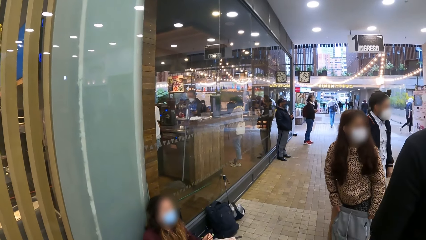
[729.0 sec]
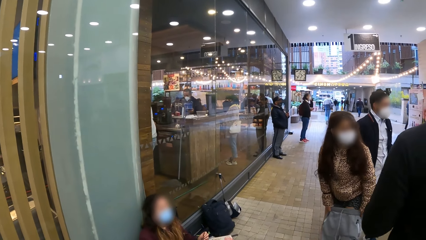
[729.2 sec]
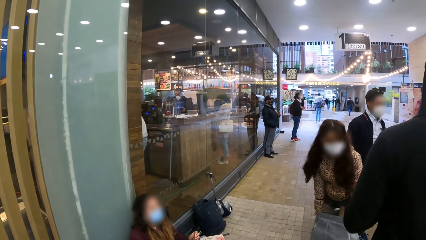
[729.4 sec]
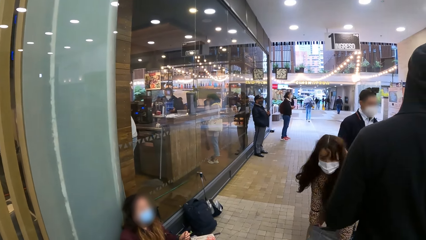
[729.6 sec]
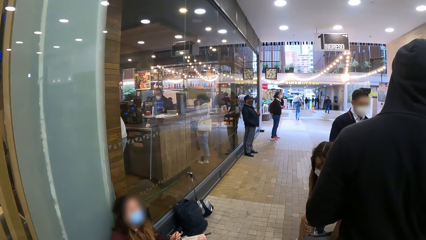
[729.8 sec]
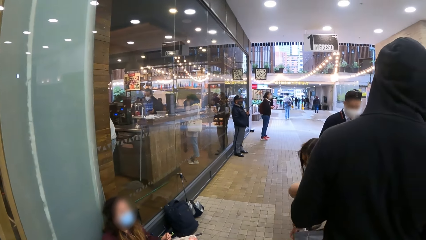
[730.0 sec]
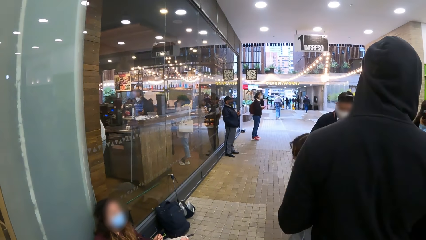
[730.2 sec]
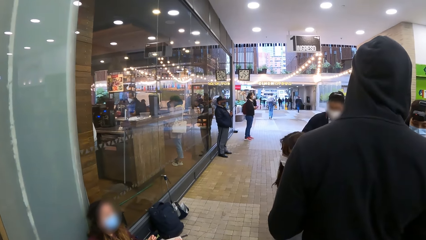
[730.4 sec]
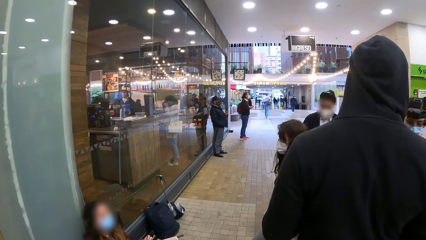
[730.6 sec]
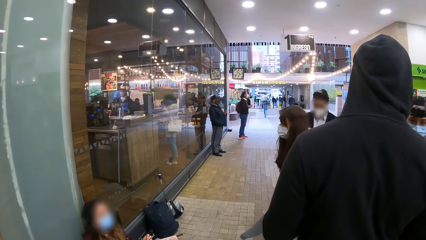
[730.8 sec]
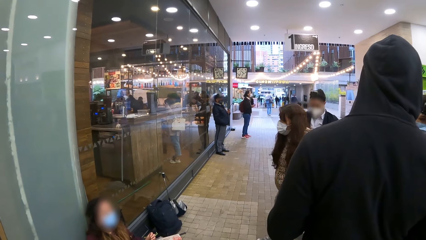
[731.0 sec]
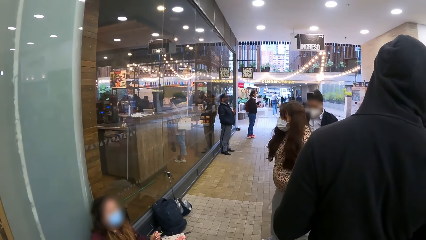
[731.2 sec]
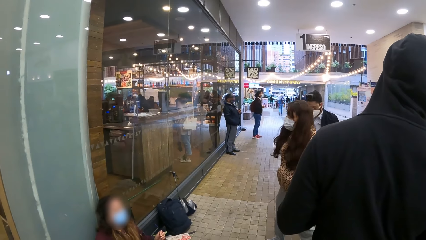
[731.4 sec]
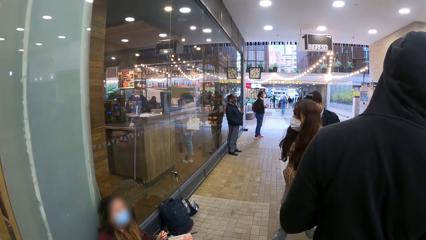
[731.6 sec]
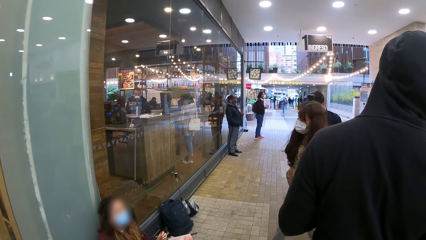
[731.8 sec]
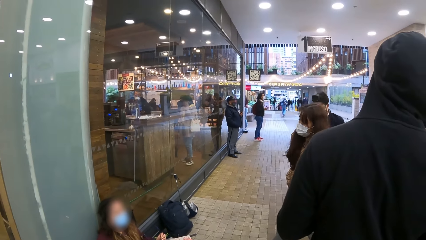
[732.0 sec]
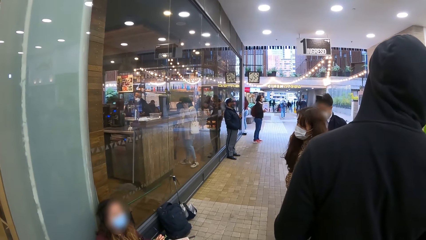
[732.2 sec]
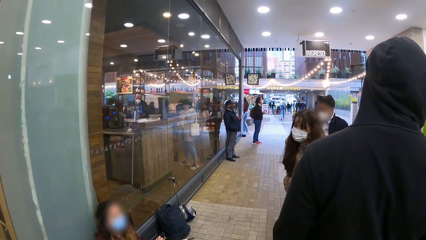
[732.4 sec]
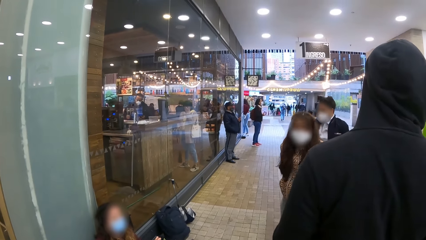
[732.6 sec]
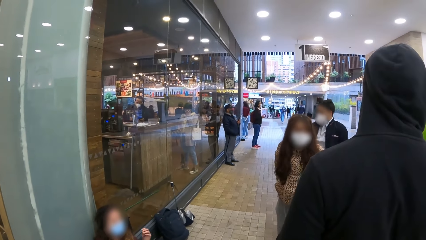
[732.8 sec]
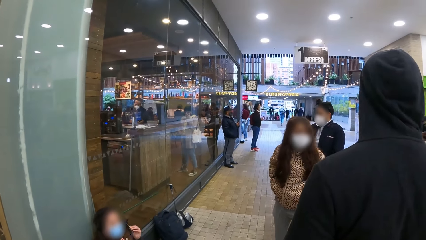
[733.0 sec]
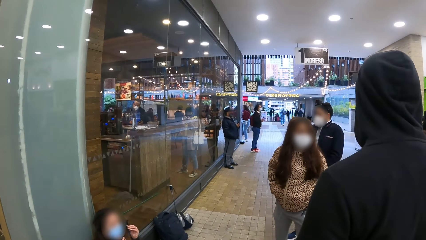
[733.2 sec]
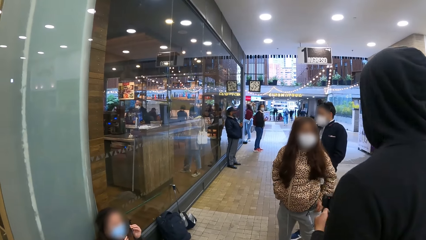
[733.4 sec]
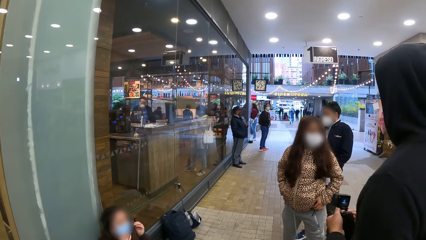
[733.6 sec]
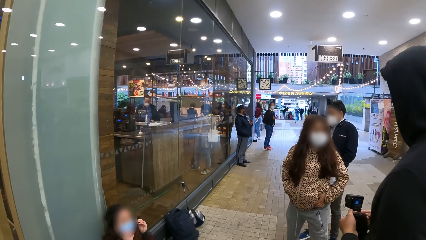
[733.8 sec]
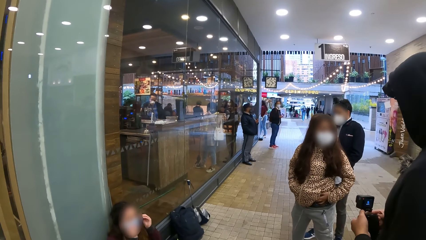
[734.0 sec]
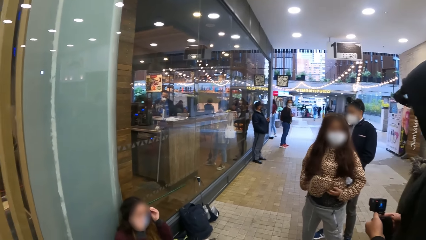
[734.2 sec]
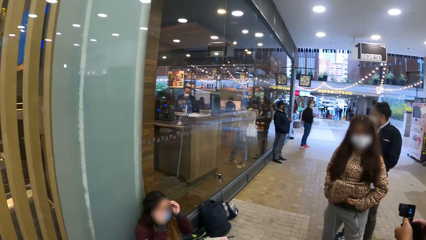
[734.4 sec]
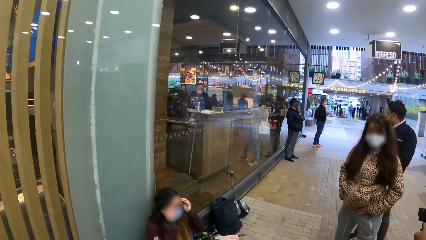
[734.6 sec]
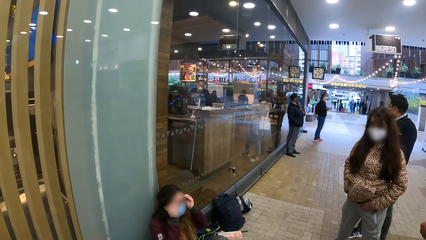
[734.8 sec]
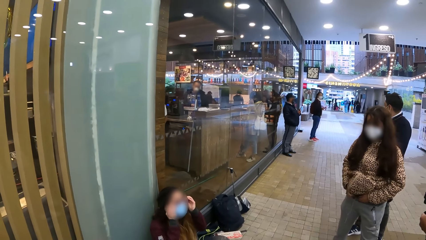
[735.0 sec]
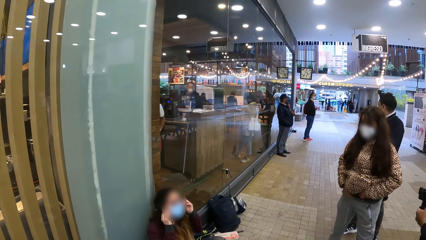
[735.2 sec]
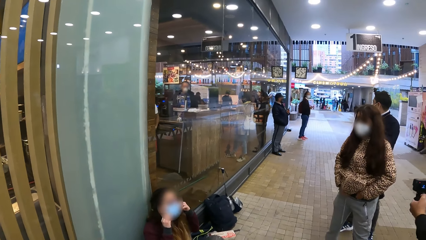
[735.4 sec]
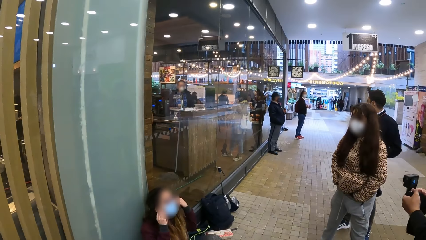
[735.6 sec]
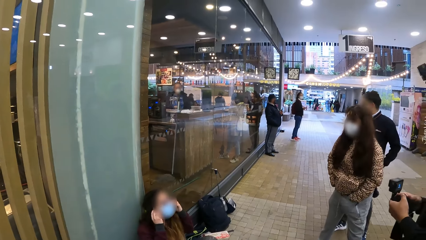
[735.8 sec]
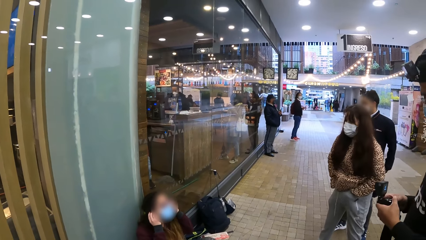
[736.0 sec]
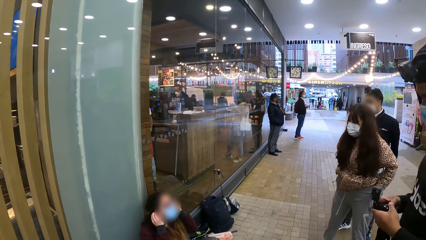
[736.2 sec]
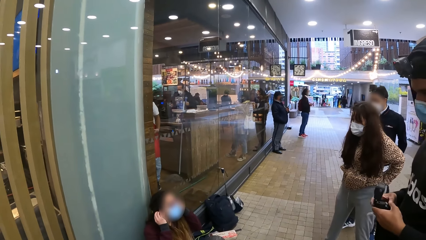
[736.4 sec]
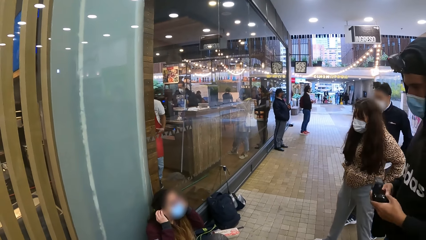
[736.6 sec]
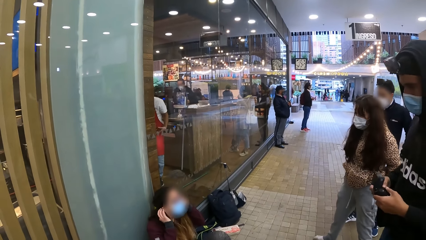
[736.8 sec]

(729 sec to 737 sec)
A person stares at the camera.

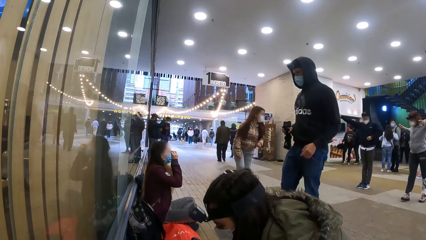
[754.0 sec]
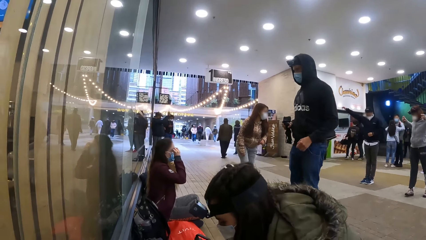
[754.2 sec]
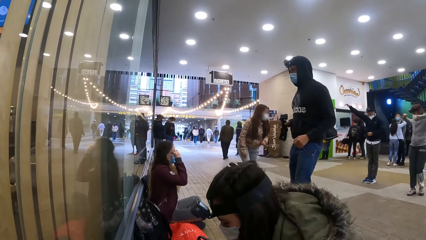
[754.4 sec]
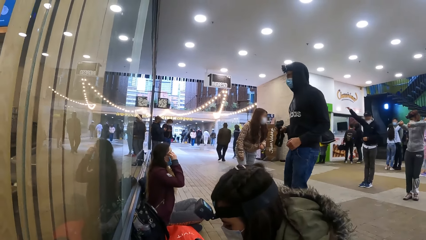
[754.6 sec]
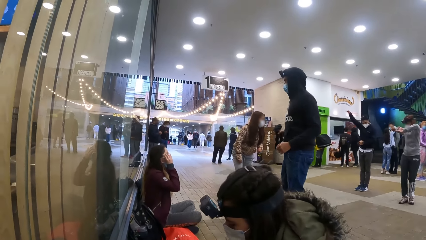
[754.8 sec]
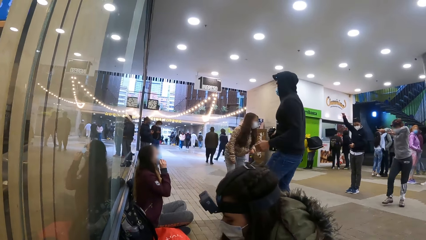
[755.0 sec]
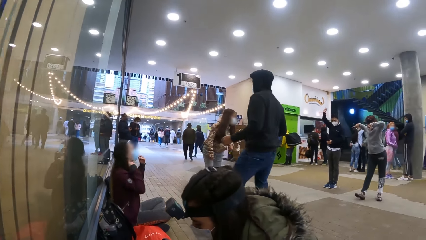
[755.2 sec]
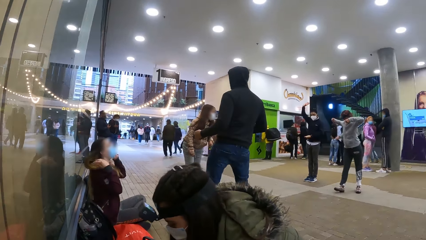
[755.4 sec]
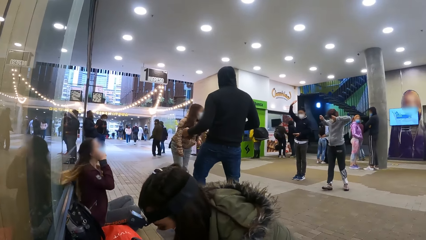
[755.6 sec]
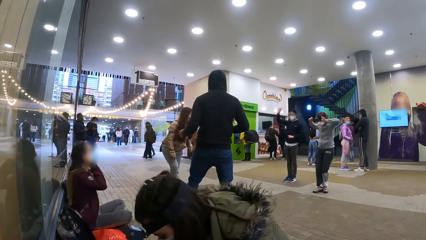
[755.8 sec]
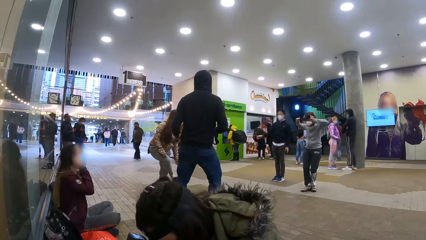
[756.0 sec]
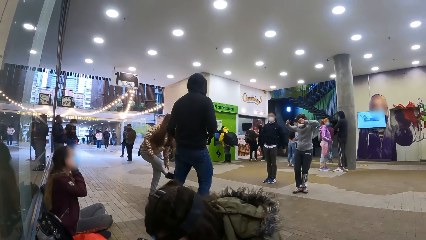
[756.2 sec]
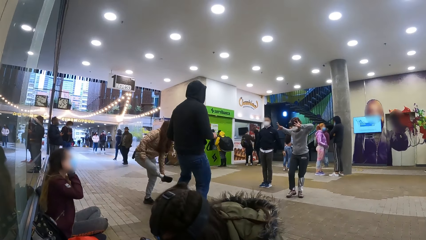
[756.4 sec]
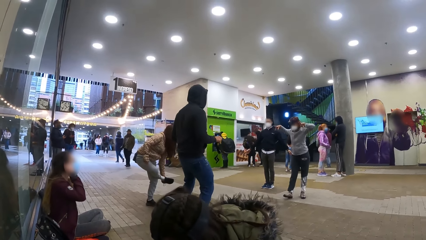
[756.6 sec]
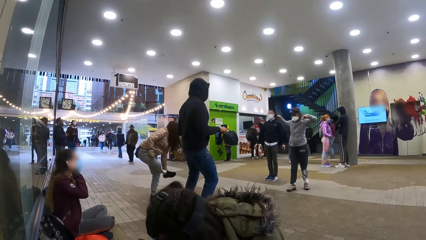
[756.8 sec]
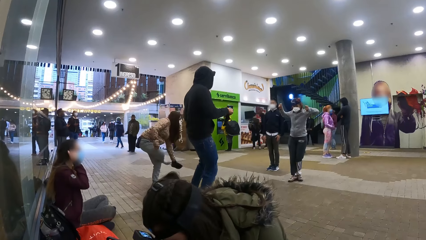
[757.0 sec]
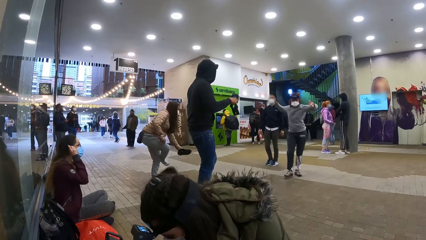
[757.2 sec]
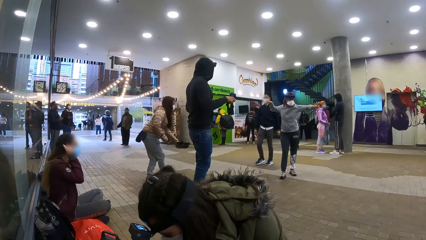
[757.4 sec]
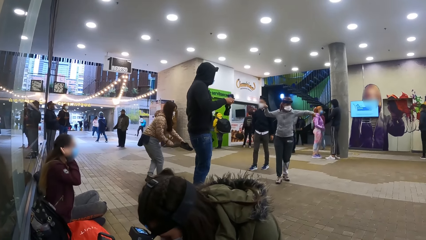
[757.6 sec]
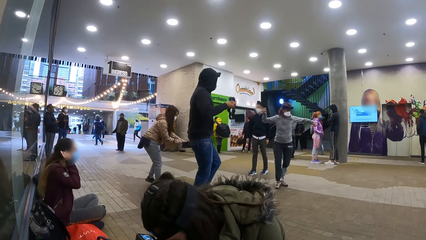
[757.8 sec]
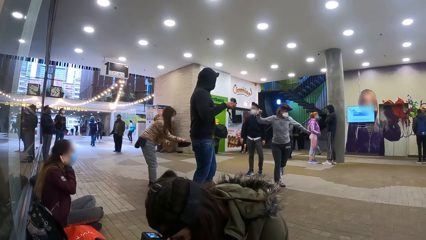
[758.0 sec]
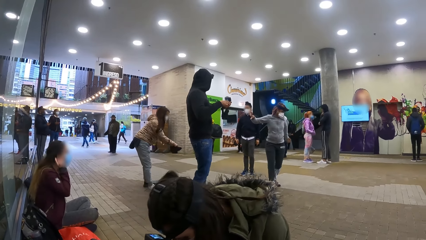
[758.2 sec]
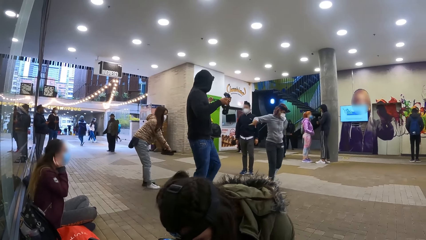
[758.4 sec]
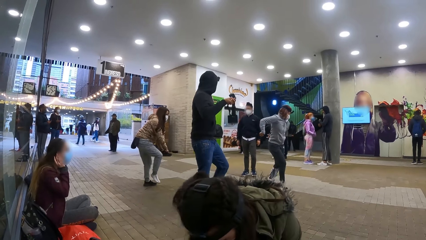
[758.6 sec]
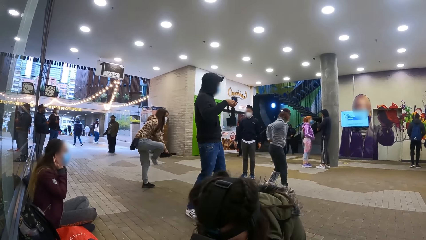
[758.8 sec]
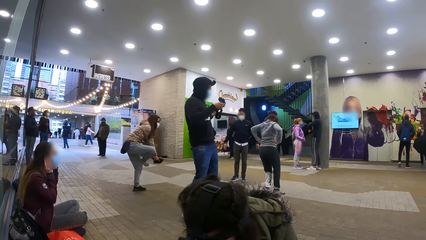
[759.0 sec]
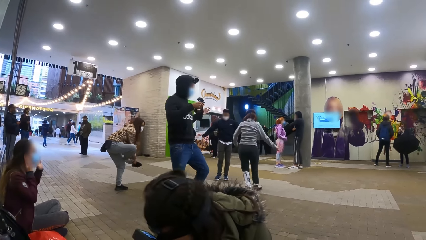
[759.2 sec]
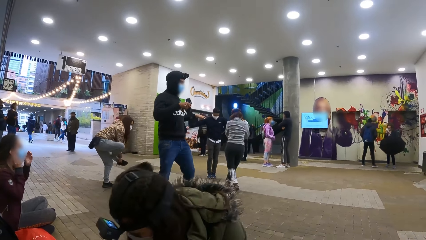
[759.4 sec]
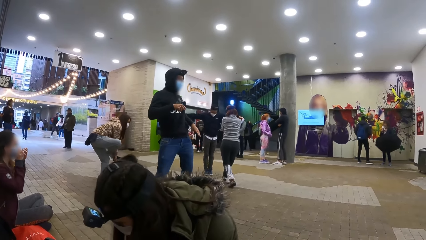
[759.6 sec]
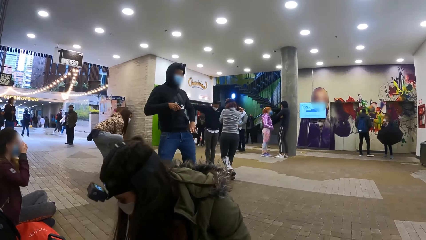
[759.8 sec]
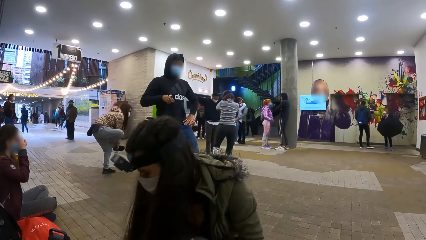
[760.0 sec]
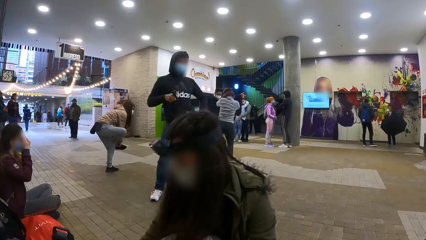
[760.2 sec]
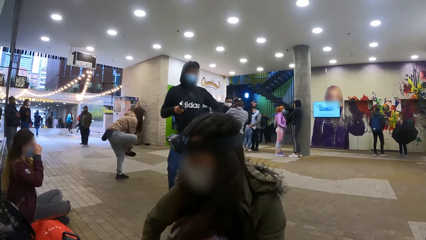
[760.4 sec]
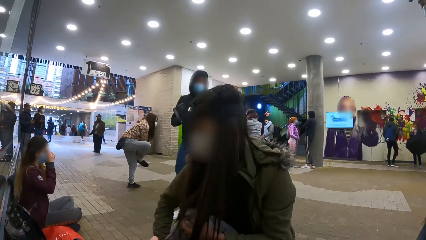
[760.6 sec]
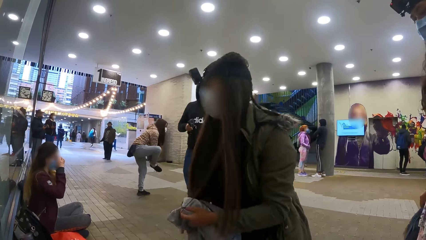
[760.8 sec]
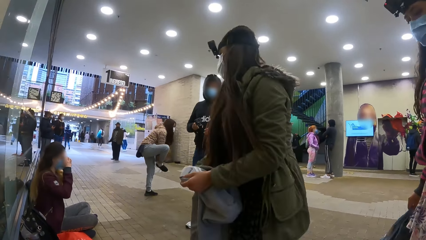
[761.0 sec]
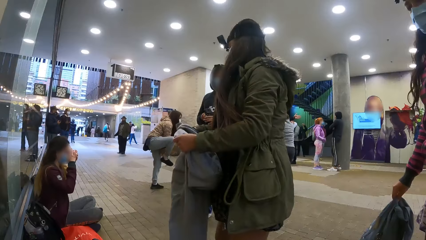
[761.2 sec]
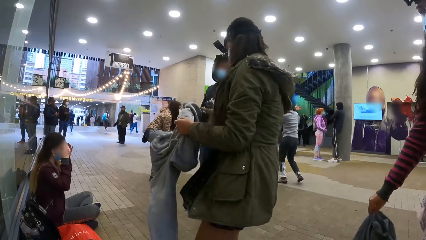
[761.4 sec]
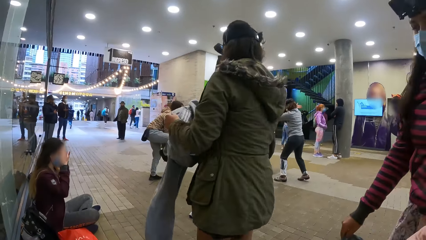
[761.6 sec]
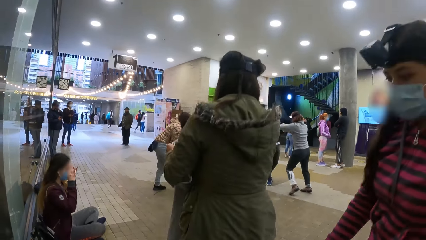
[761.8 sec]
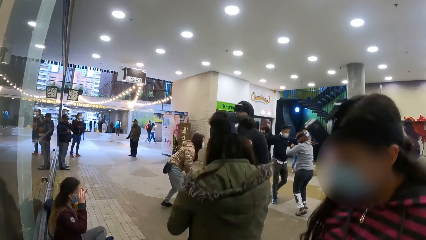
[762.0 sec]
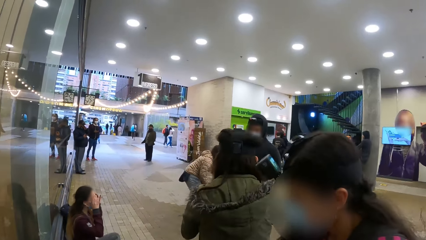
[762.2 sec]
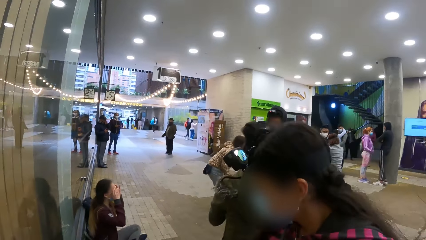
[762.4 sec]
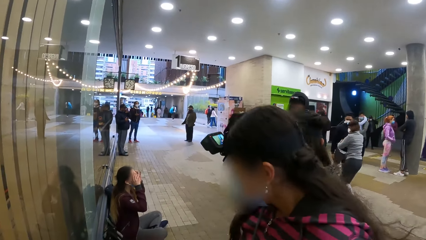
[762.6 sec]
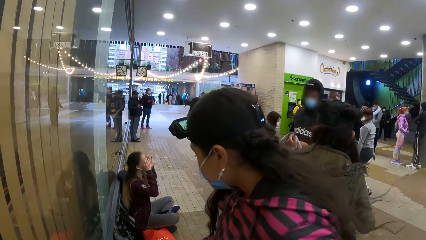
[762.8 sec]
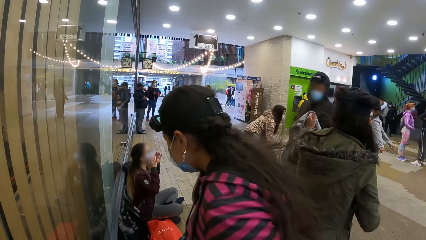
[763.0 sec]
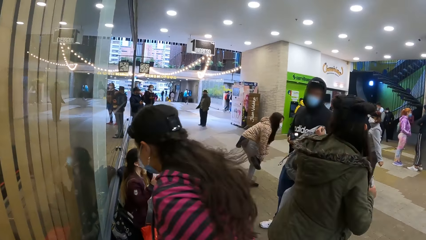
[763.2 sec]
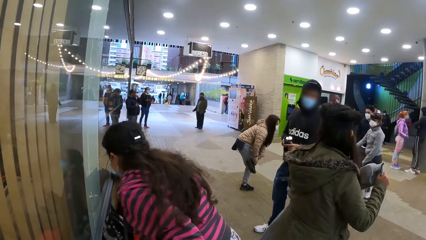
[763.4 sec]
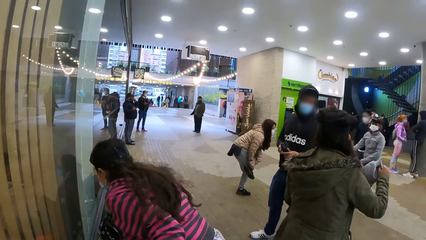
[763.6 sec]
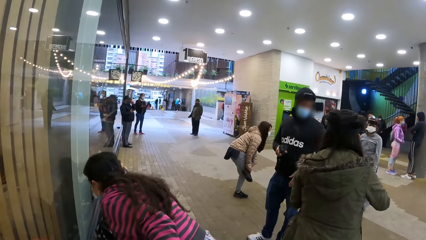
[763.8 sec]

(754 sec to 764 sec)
A person does a workout. Another person dances around. A third person adjusts the hair. The third person adjusts the mask. Another person holds a sweat pant. The third person touches the face. Another person moves around. The third person looks around.
